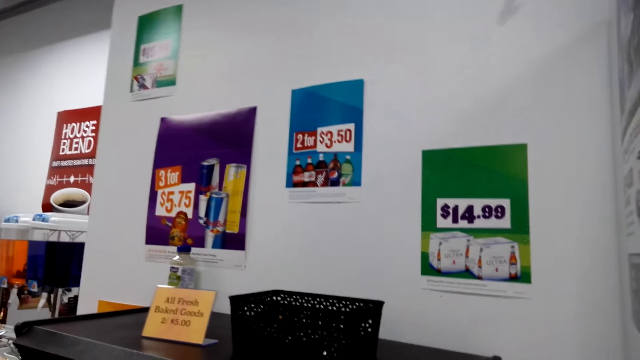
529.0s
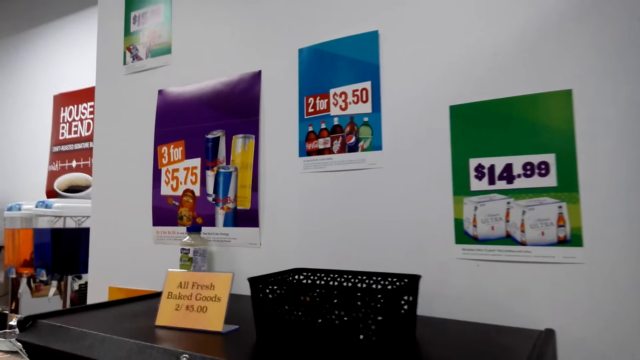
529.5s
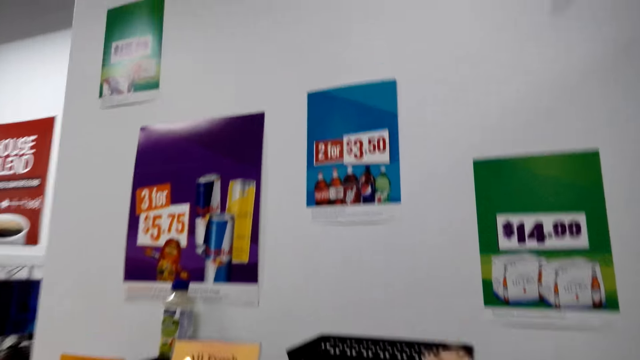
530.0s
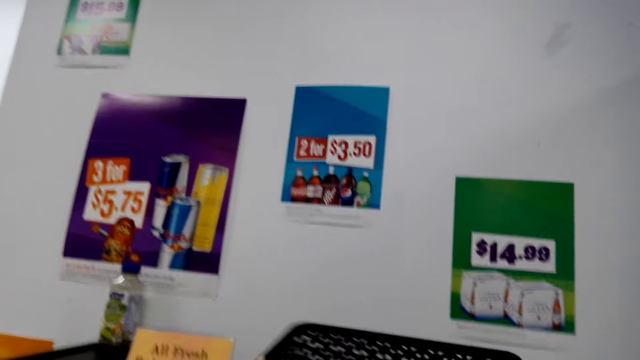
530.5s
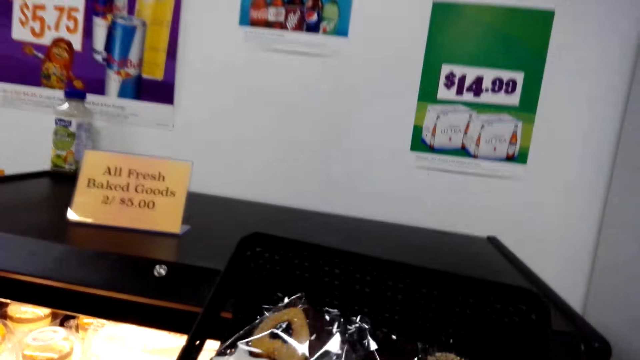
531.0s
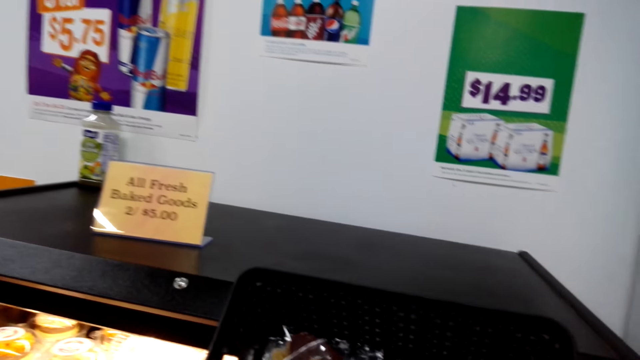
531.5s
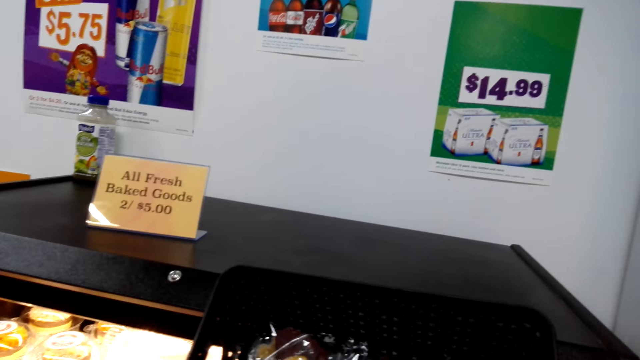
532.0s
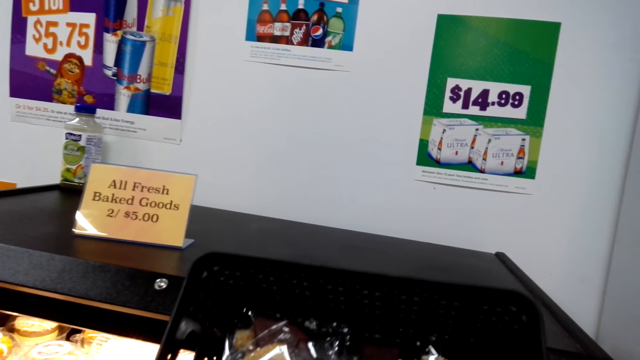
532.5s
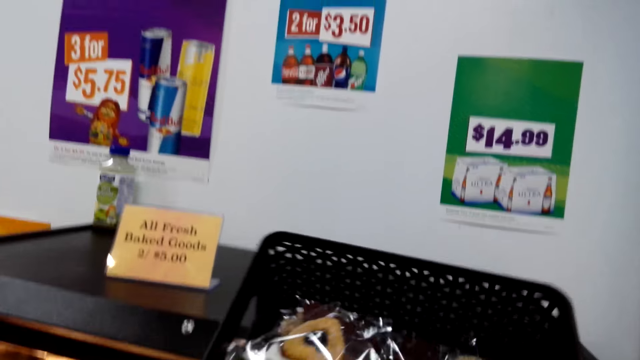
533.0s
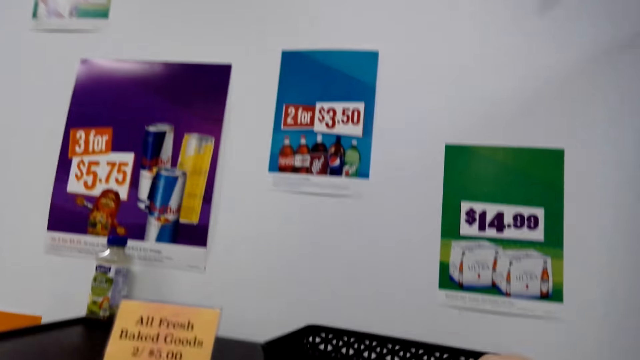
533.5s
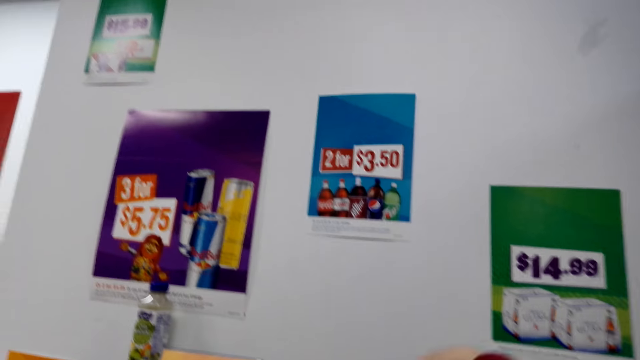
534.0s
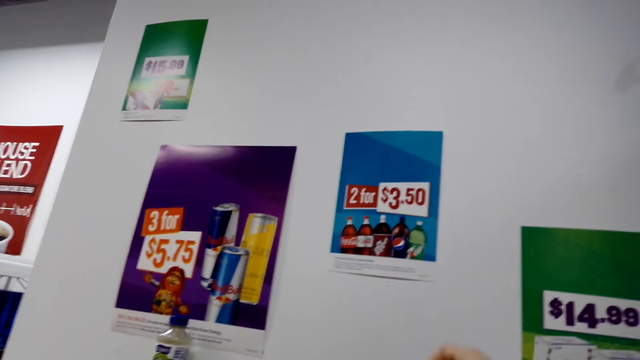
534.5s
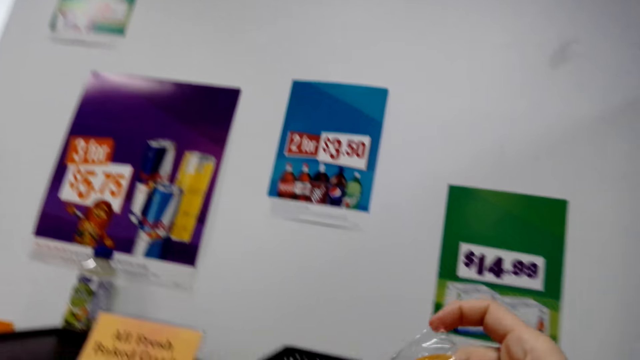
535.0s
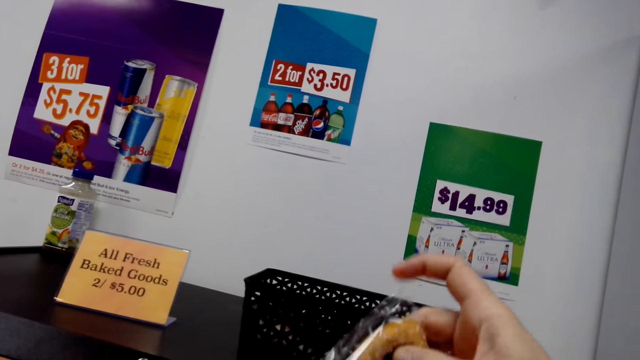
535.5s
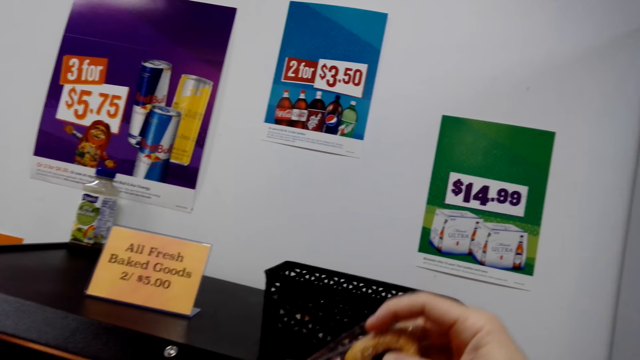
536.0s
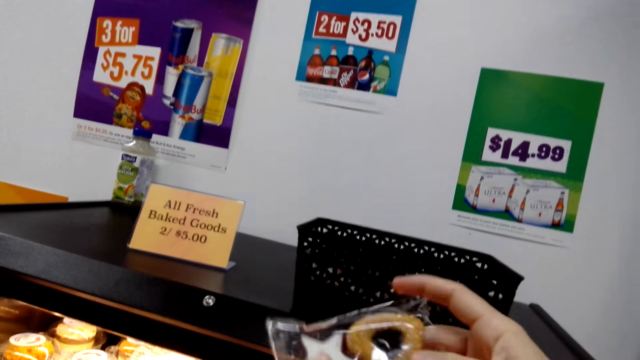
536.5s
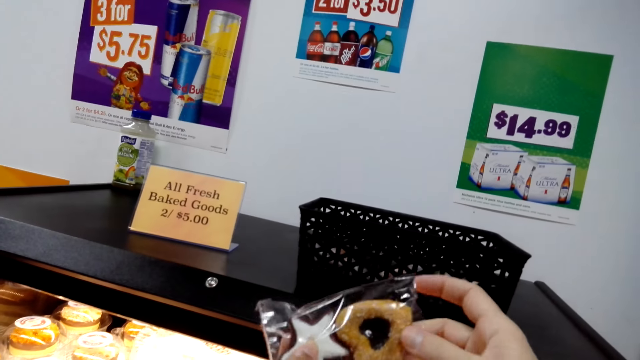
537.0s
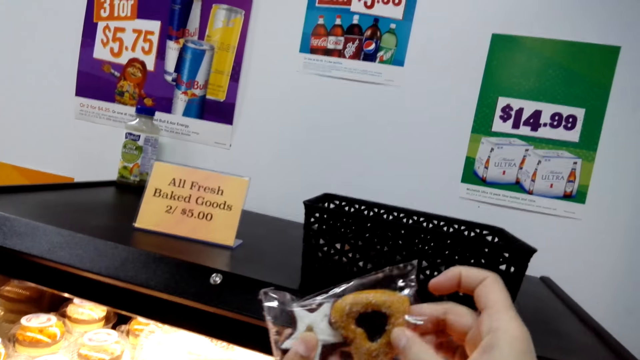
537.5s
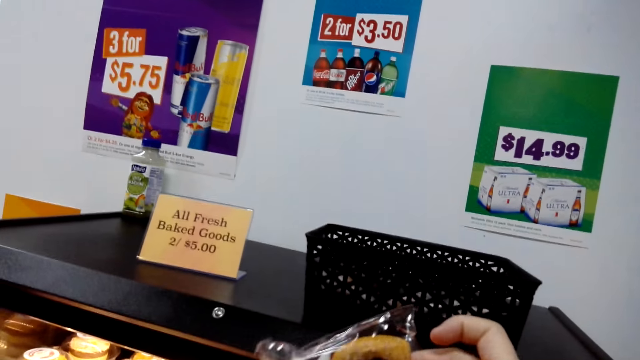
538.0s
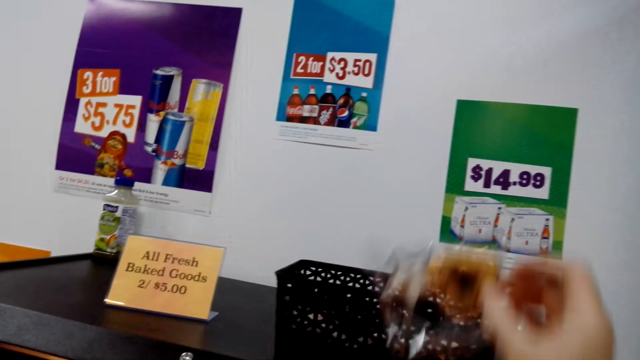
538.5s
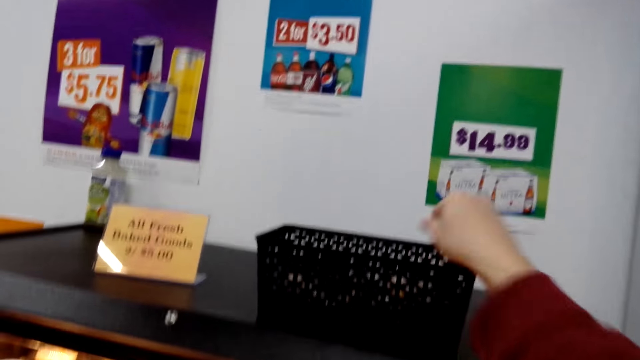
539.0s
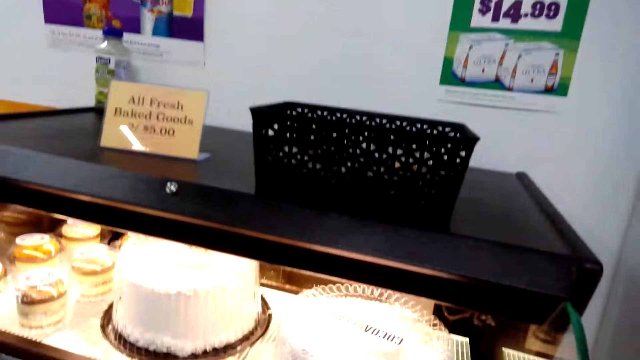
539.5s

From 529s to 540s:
The camera wearer checks a storage basket on top of a drawer. A lady dialogues with the camera wearer. The camera wearer picks up something and looks around. The lady dialogues with the camera wearer. The camera wearer picks up a doughnut from the storage basket. They hold a cookie. The lady dialogues with the camera wearer. The camera wearer puts the doughnut back in the storage basket. The lady dialogues with the camera wearer.

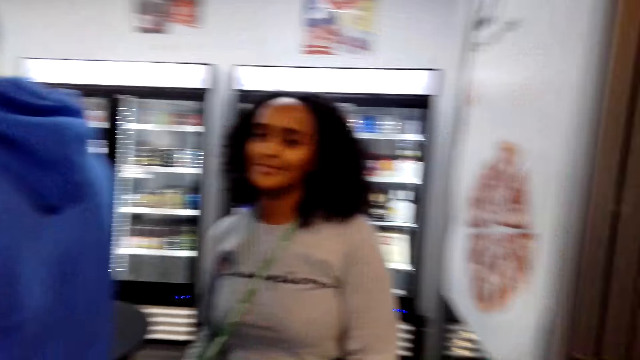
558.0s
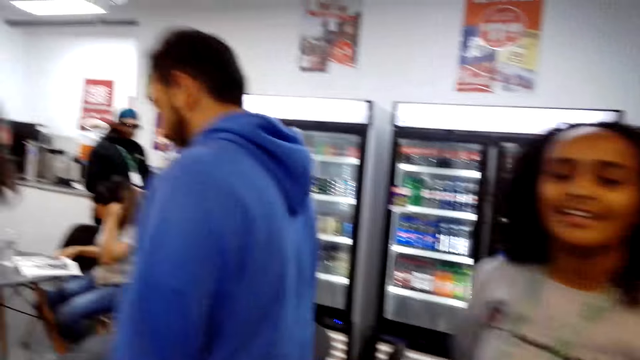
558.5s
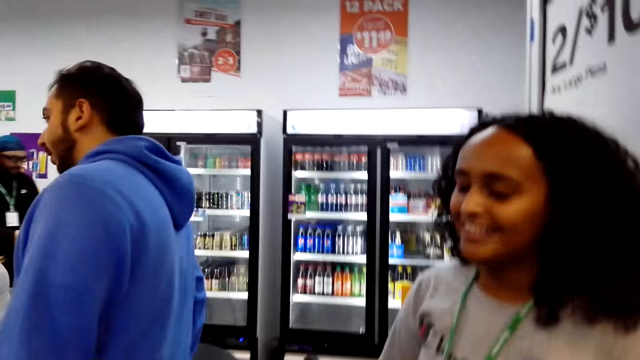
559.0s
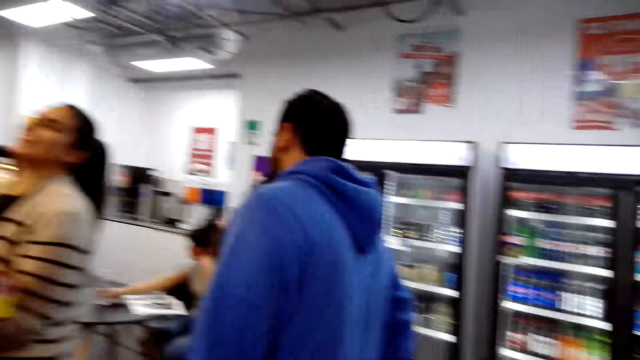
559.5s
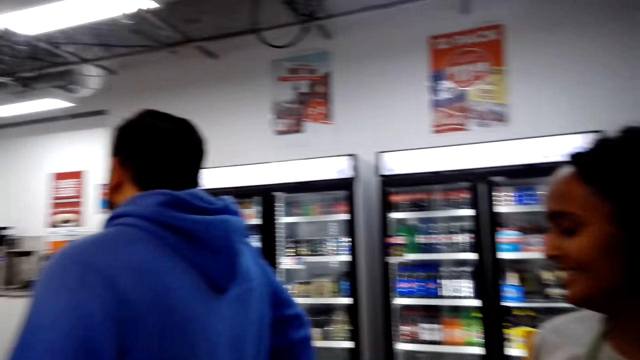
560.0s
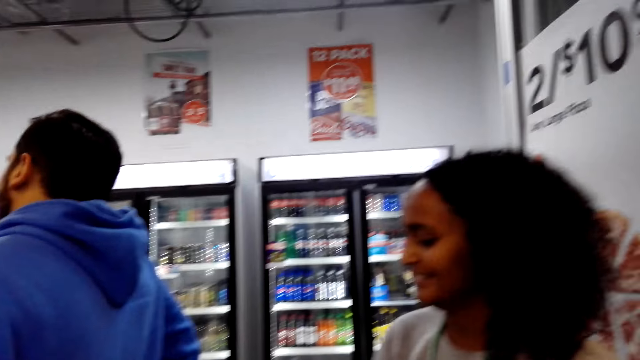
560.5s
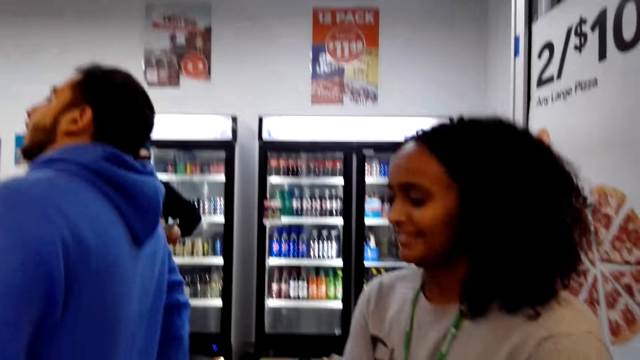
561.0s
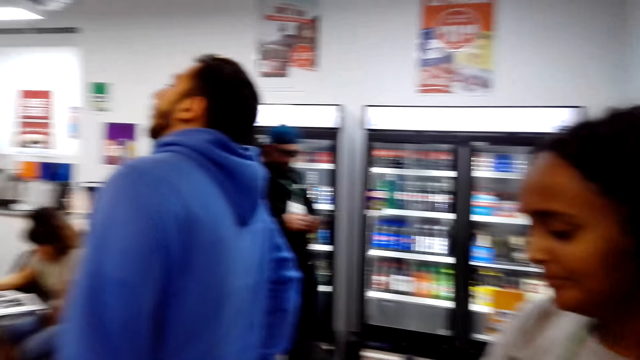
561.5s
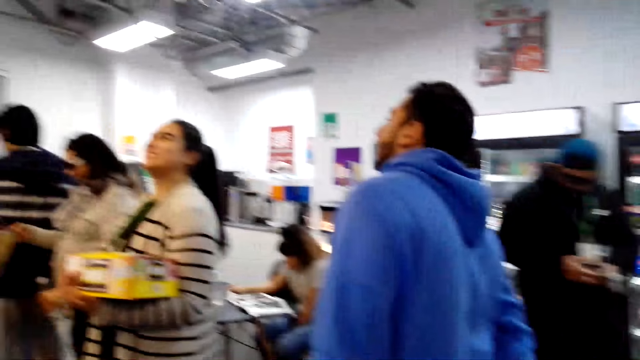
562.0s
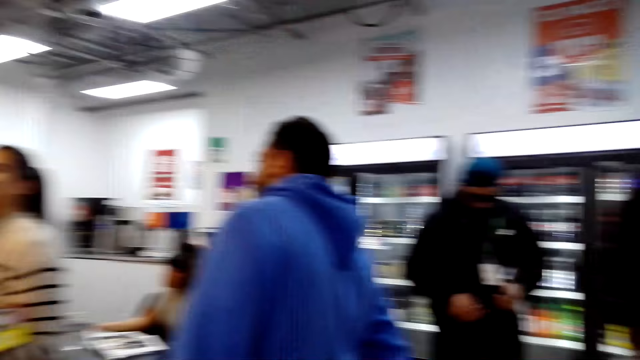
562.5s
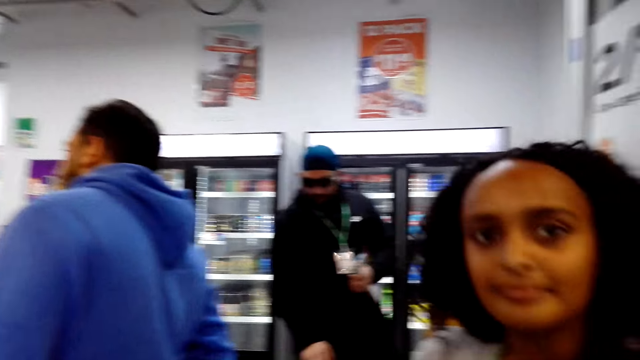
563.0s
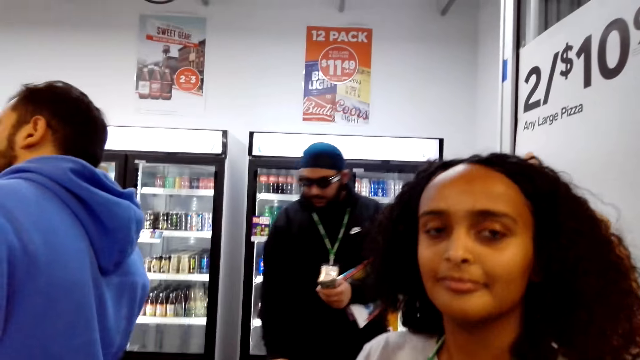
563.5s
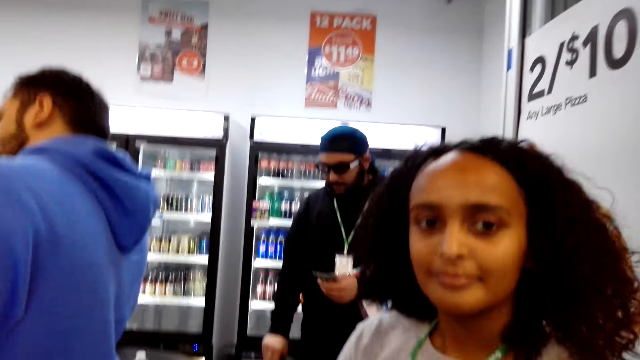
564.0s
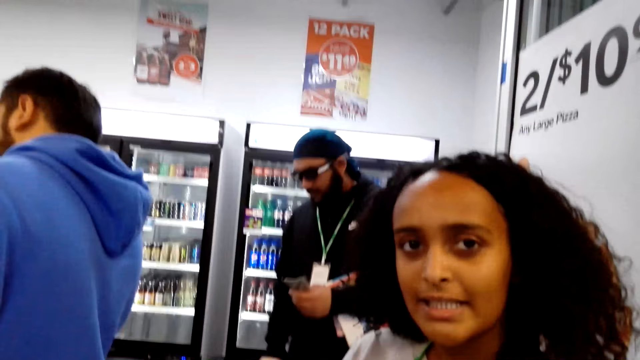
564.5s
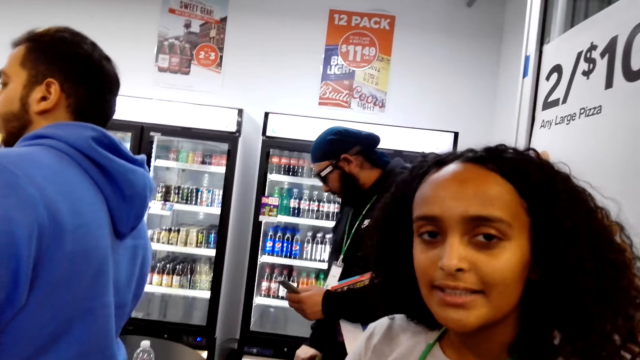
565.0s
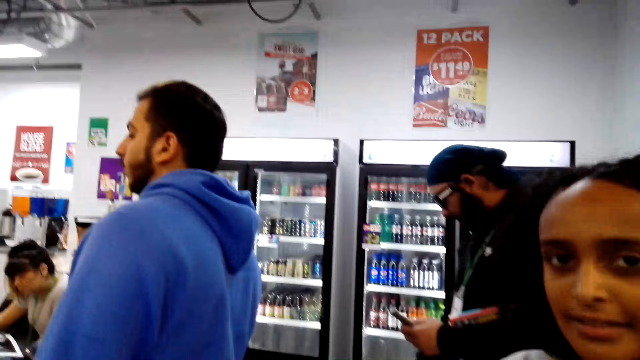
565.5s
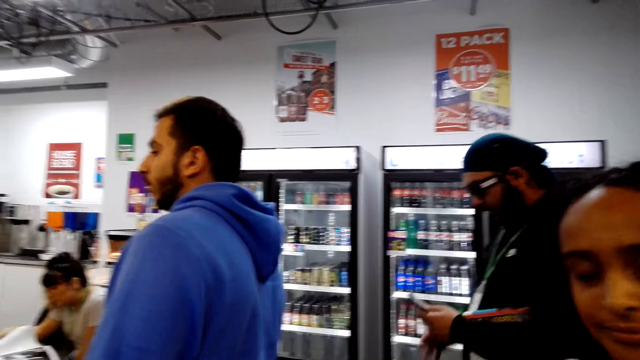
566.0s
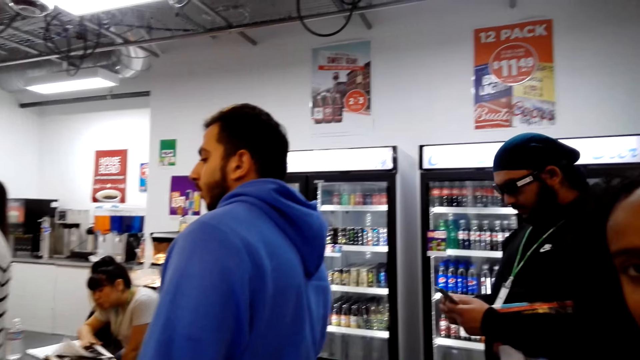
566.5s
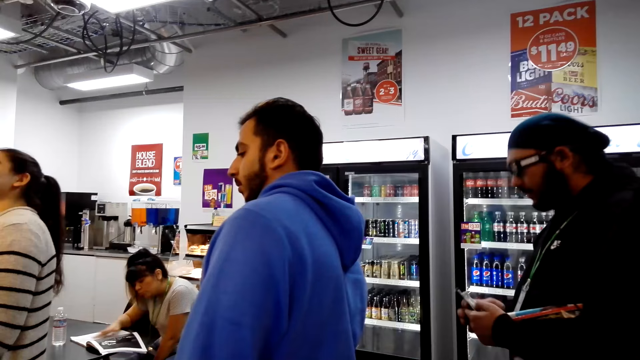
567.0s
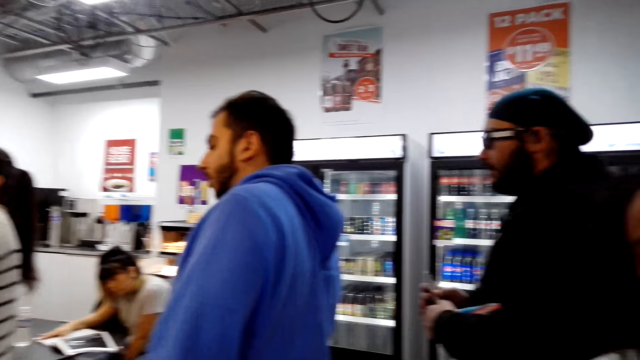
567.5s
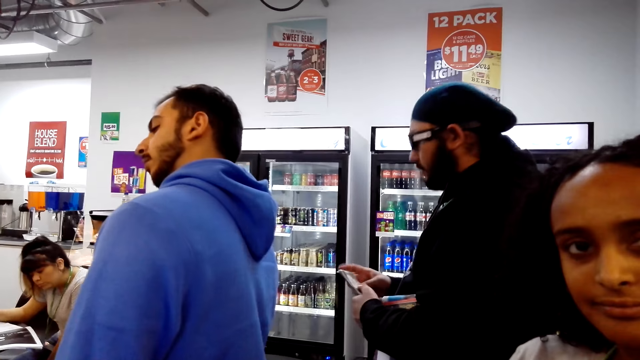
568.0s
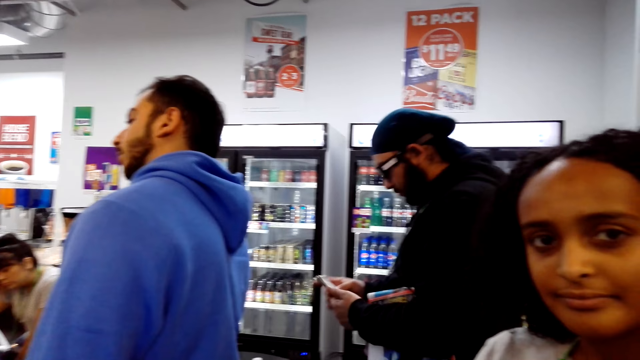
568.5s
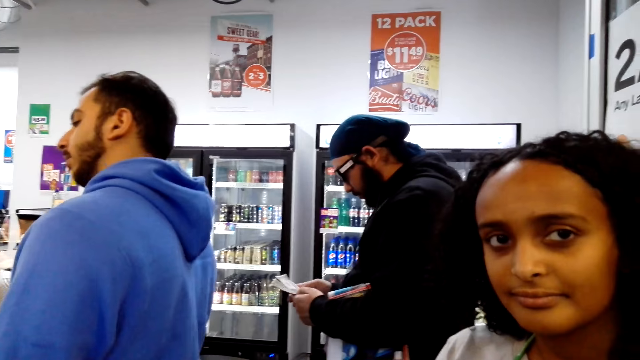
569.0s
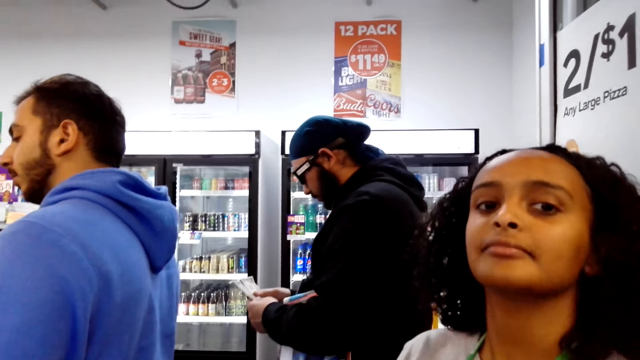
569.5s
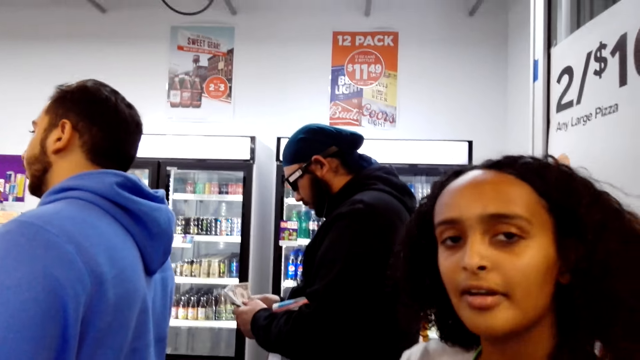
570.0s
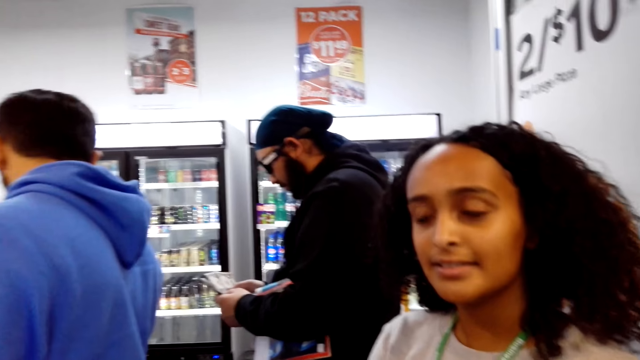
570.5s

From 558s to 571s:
The camera wearer dialogues with a lady and looks around. A woman stands on the line behind a man. The woman nods at the camera wearer.
